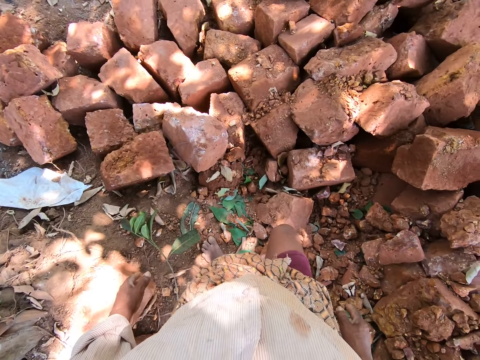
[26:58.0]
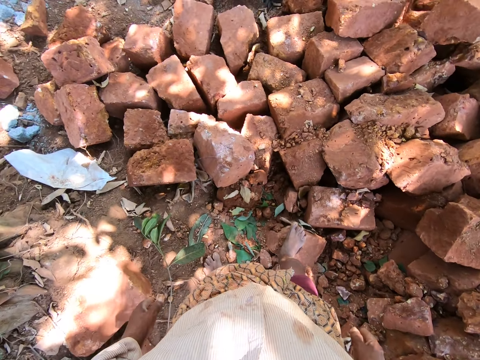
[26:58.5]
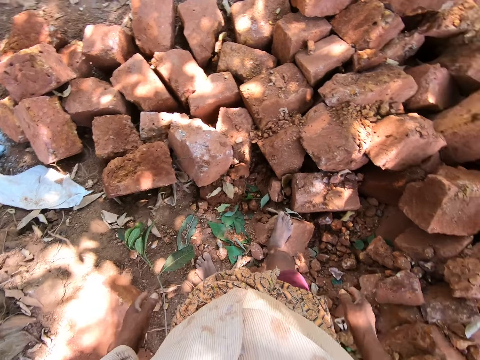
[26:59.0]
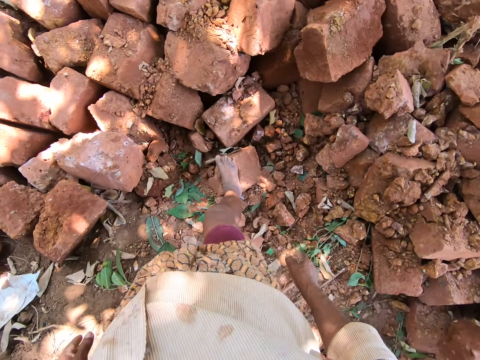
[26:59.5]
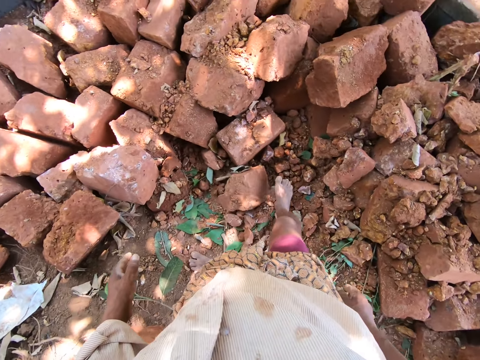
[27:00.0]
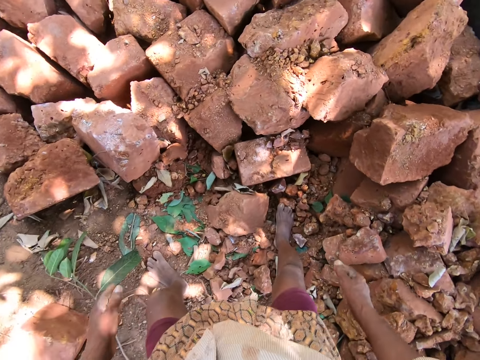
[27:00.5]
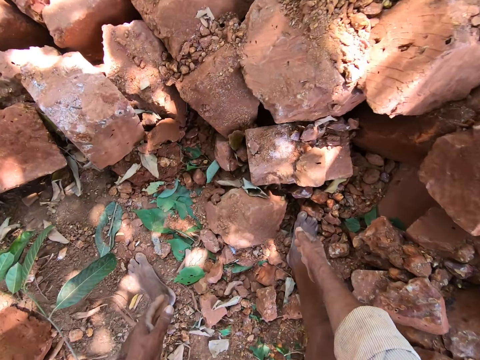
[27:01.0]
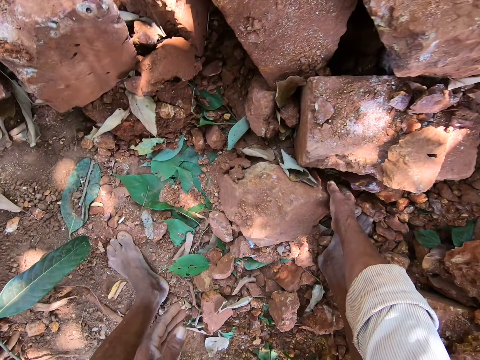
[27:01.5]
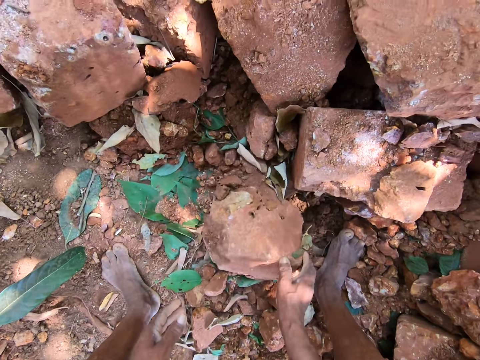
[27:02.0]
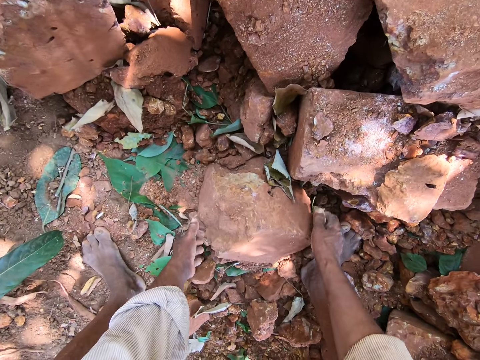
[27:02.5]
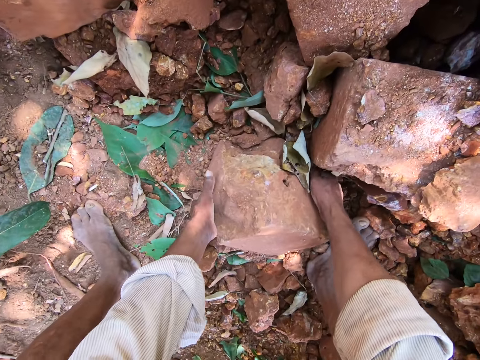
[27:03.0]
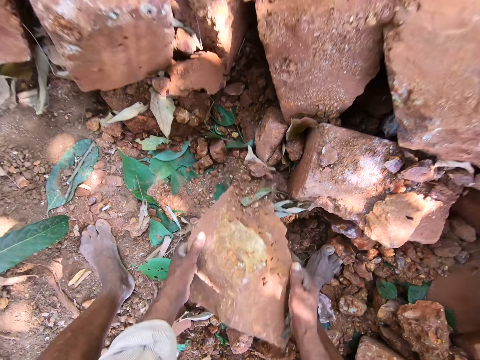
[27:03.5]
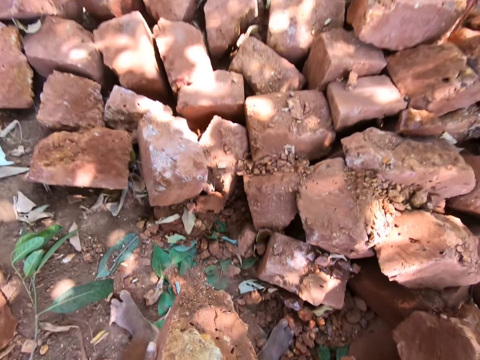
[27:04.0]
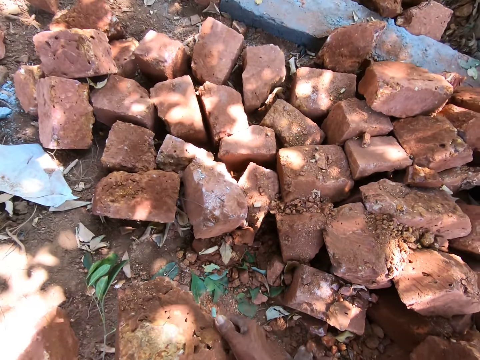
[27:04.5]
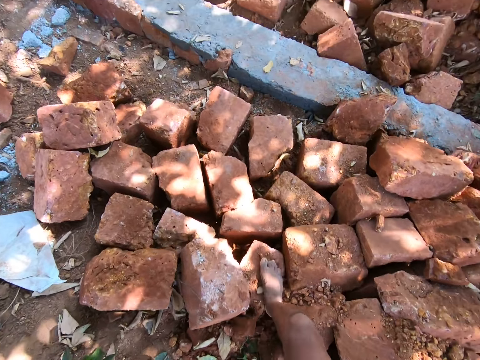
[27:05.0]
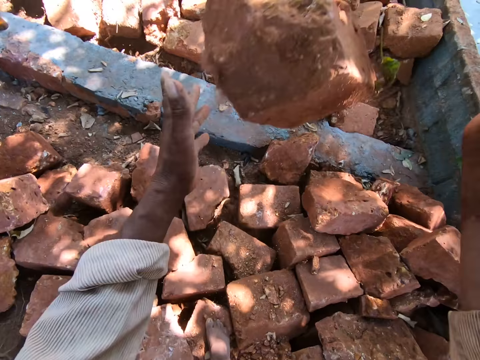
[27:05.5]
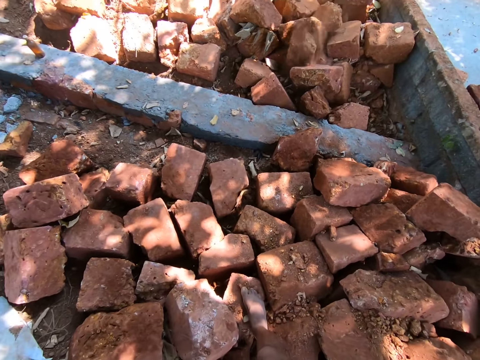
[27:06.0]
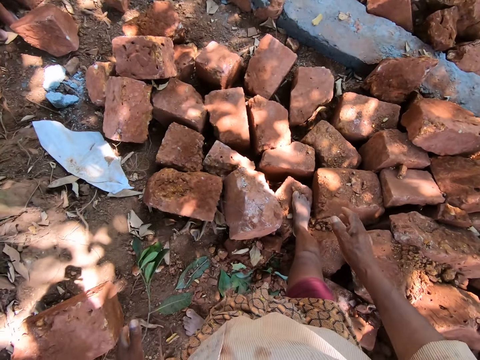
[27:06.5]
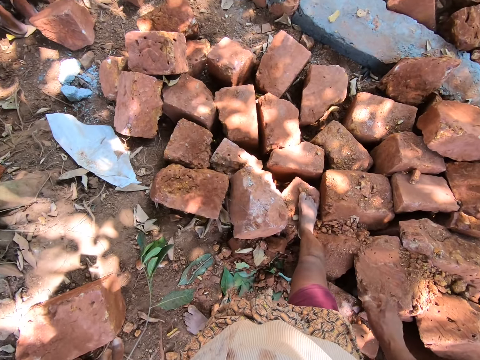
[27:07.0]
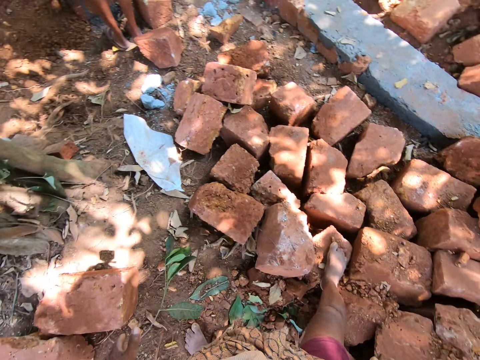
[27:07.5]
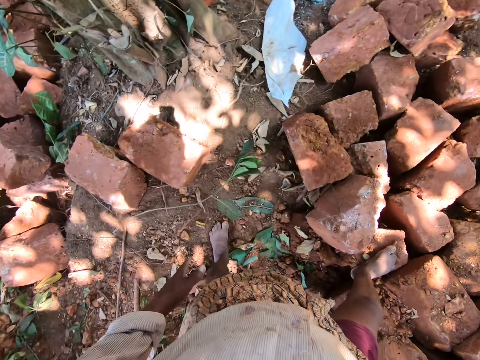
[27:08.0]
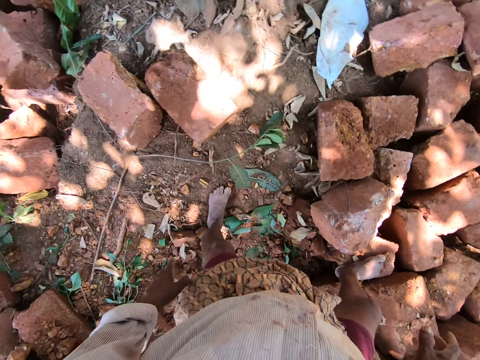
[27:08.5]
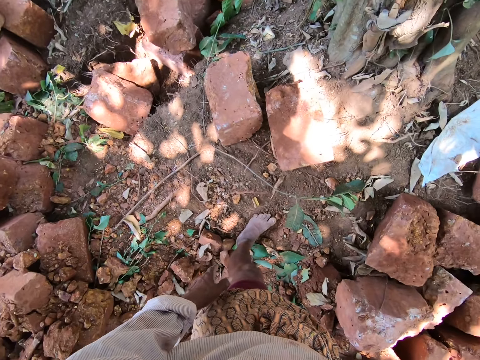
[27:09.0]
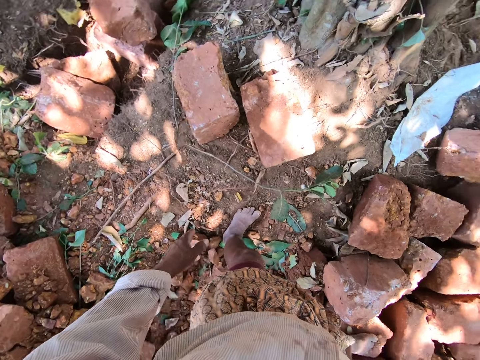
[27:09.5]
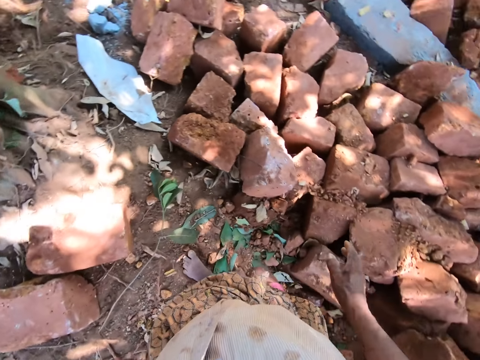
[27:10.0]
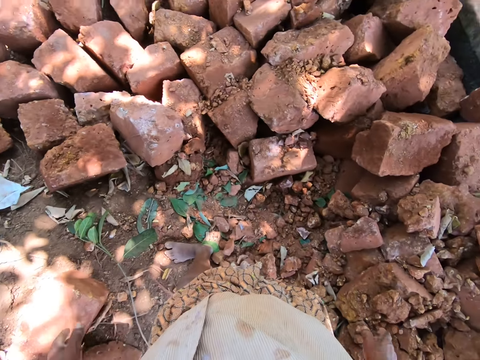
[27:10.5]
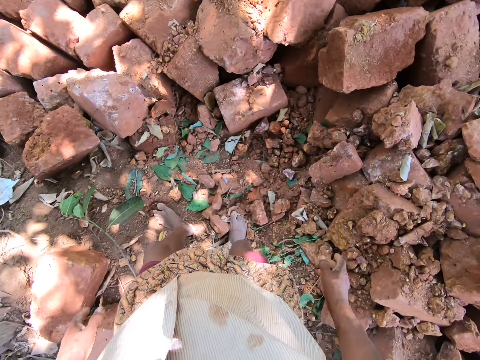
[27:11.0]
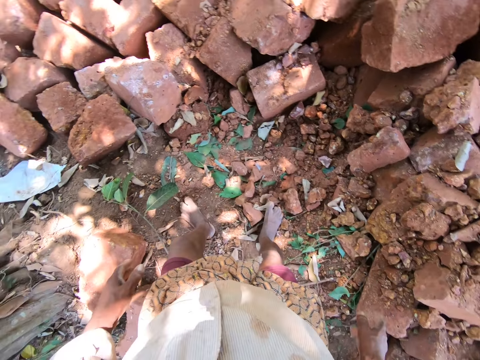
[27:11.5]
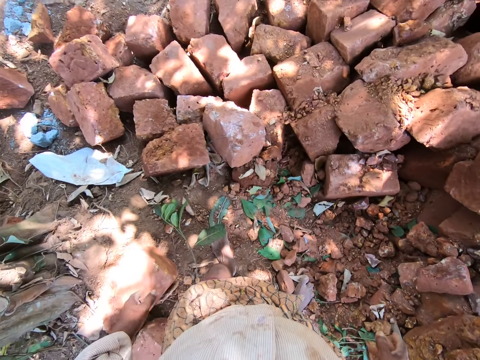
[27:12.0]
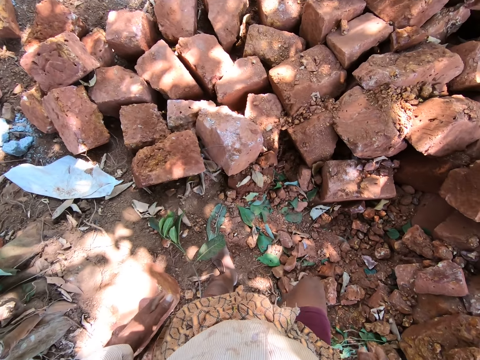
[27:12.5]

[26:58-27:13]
The camera wearer touches a concrete stone on the ground with his right hand. He carries the concrete stone from the ground with both hands. He throws the concrete stone to the other side of the wall with both hands.

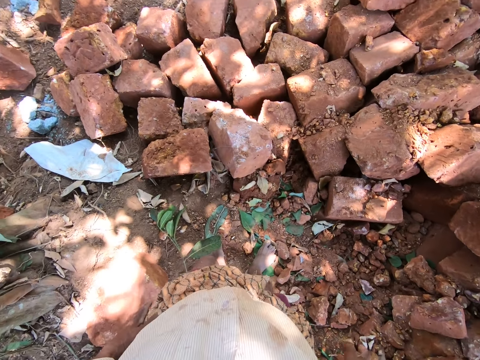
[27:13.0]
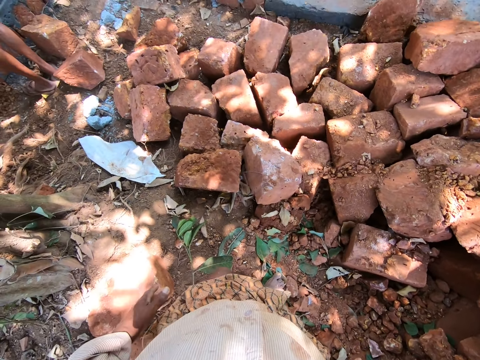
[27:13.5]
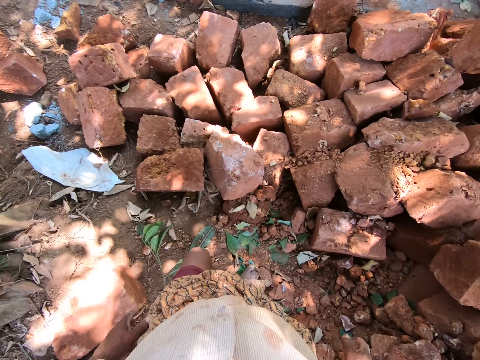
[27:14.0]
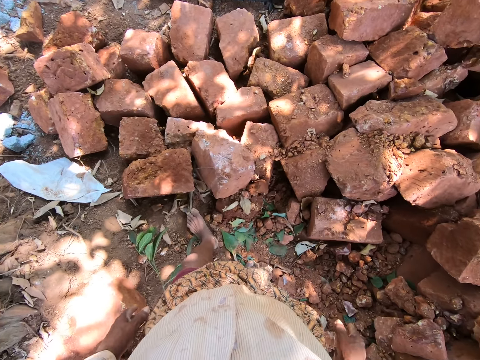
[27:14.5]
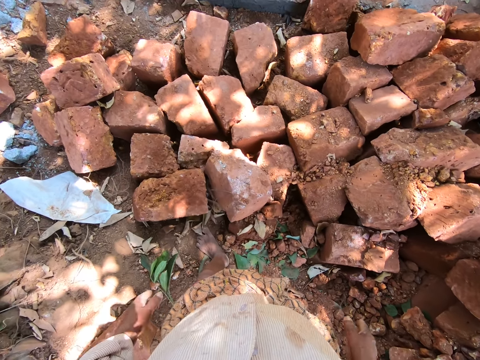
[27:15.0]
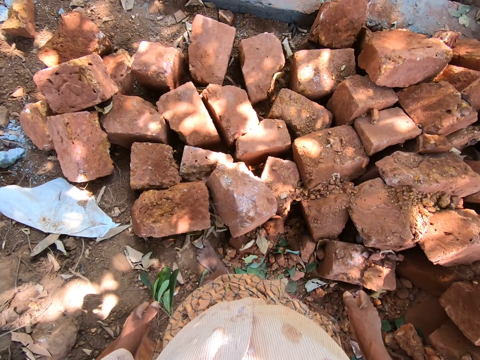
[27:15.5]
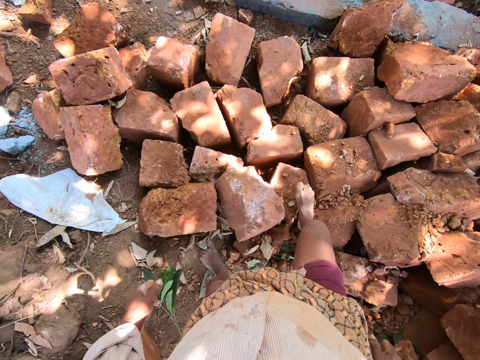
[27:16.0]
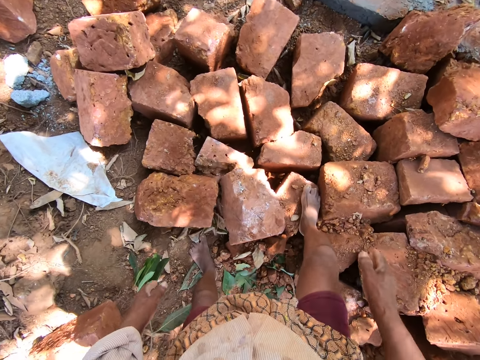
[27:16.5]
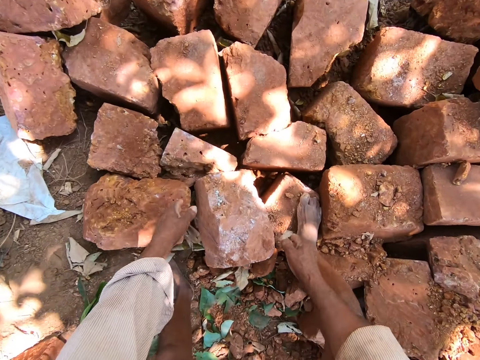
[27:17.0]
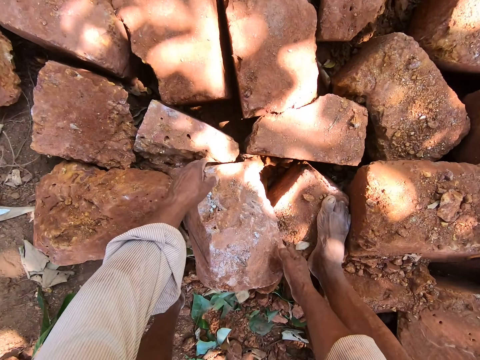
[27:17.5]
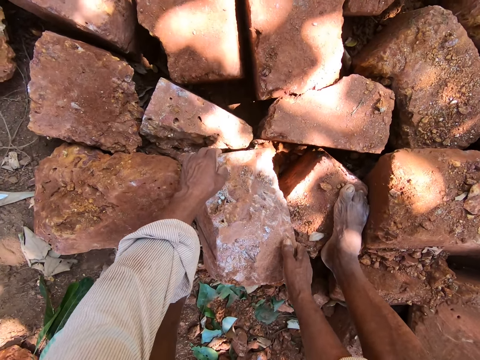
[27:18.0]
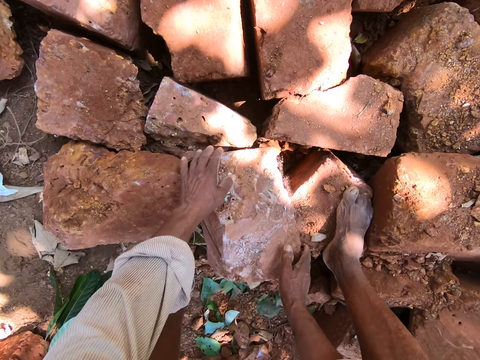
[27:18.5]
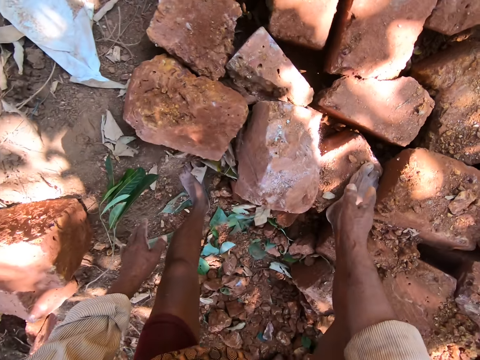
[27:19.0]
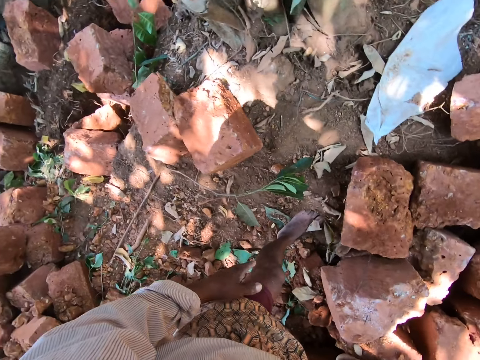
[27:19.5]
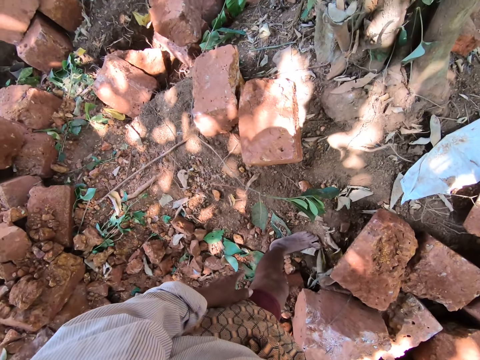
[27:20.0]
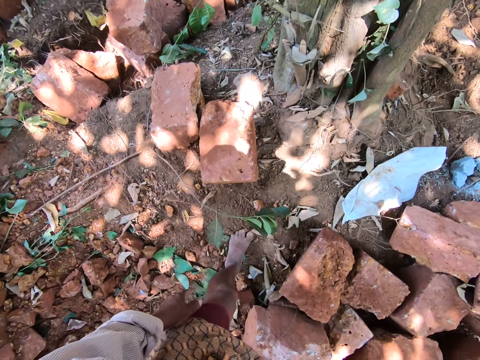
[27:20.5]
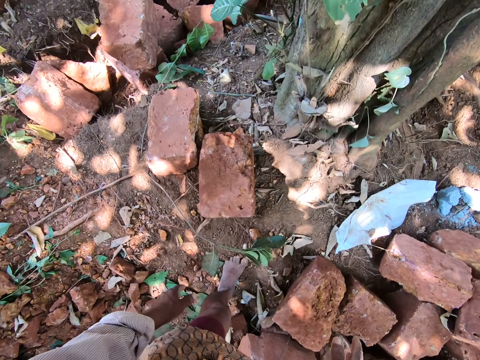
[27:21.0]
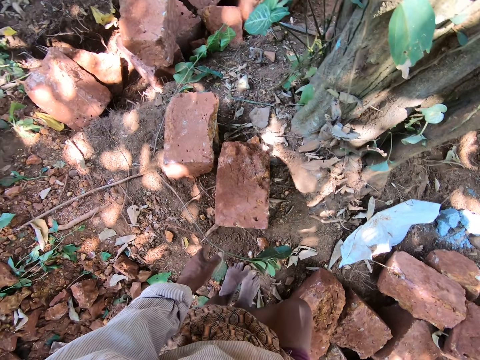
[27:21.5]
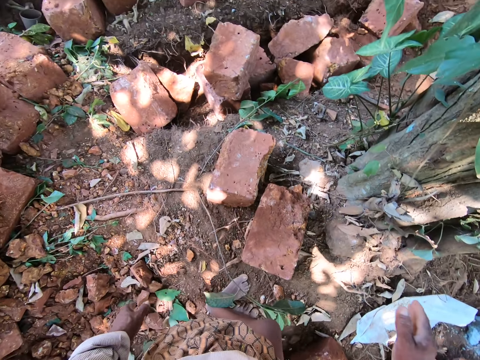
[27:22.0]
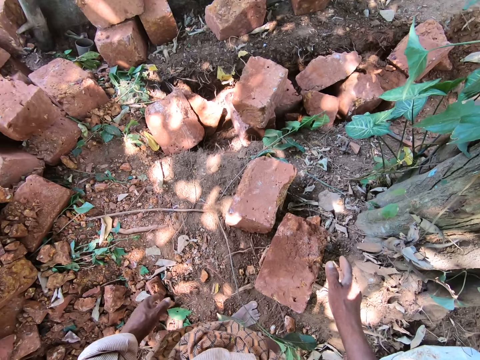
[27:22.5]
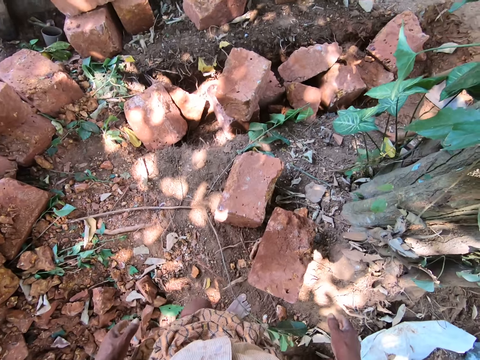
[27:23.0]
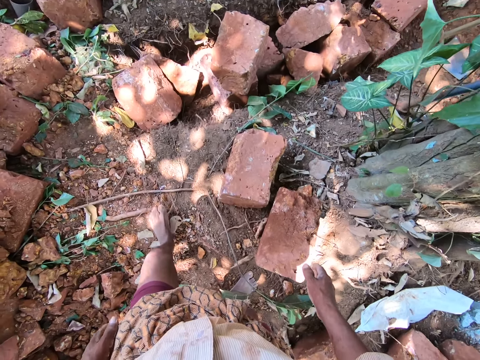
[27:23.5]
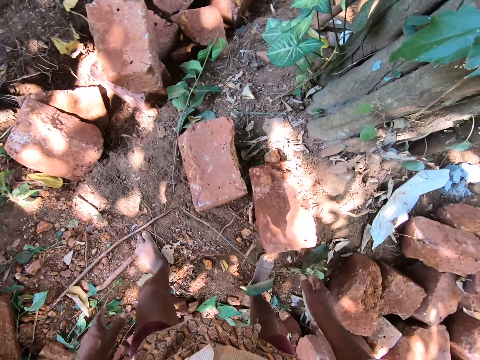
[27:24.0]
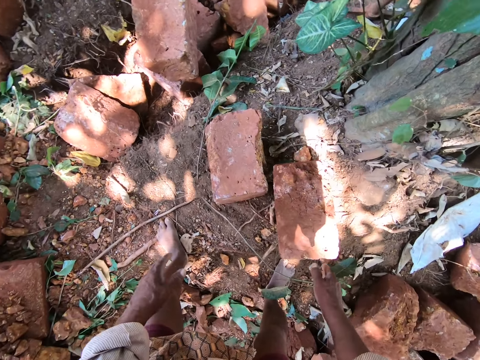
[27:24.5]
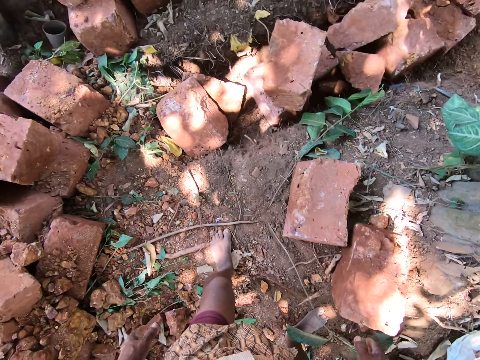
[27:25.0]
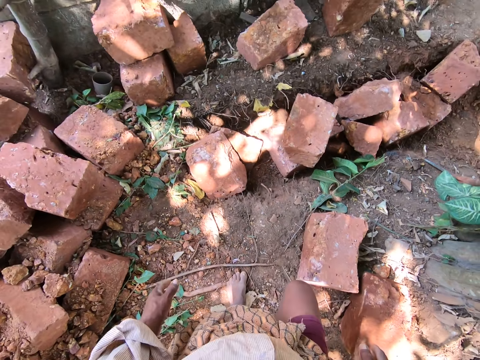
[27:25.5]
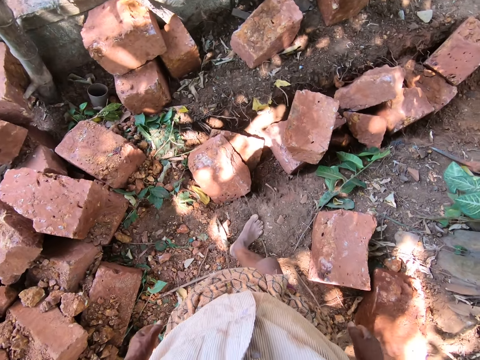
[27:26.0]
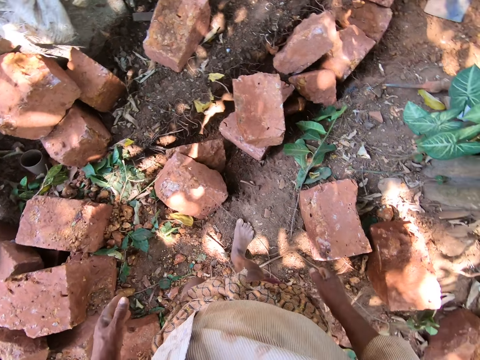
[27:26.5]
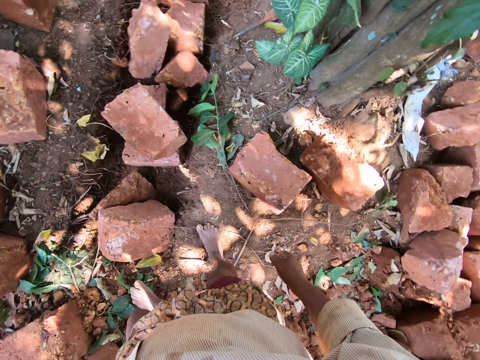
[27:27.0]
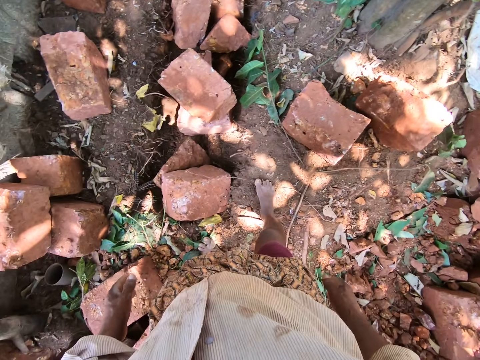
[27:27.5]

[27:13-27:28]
The camera wearer bends down. They move a brick on the ground with both hands. They walk around.
